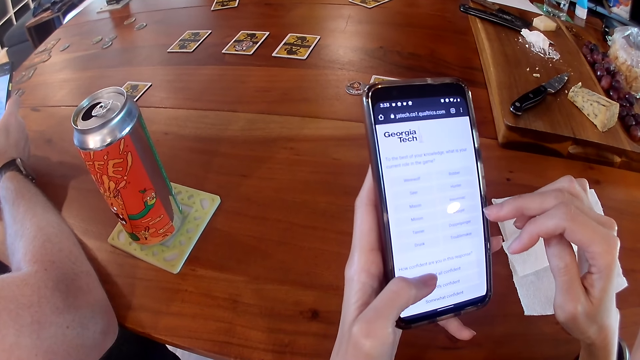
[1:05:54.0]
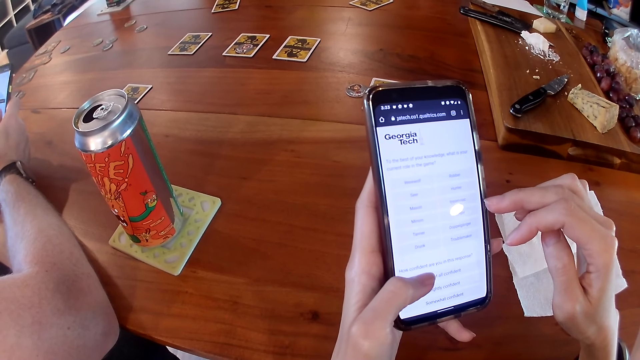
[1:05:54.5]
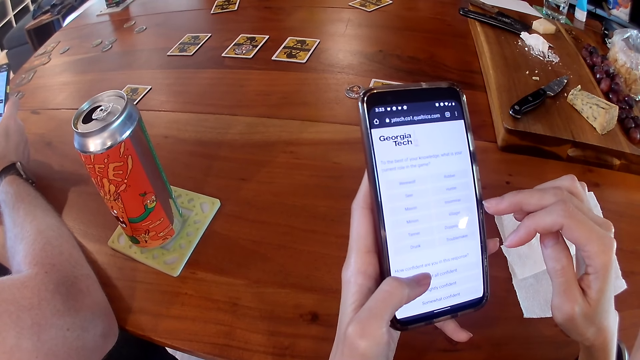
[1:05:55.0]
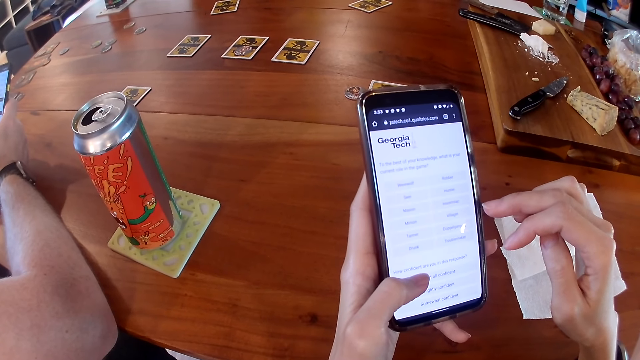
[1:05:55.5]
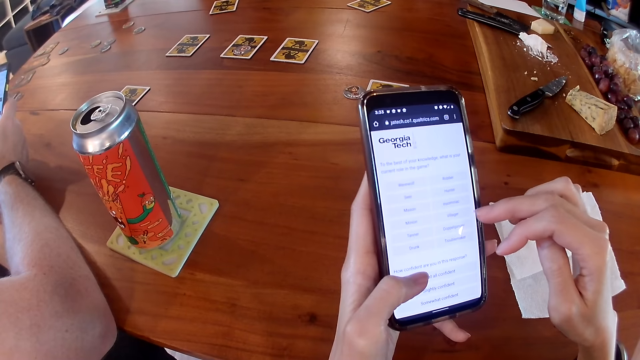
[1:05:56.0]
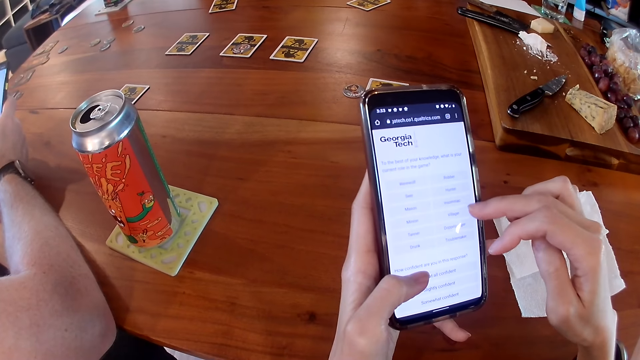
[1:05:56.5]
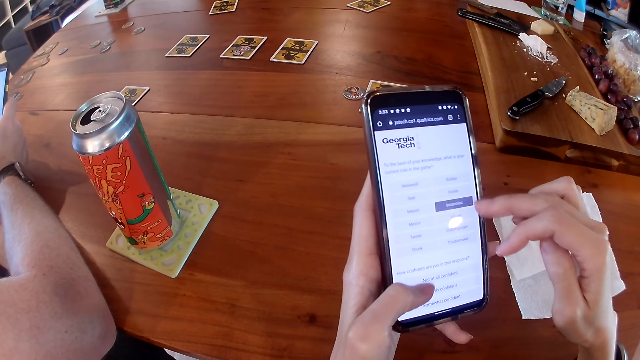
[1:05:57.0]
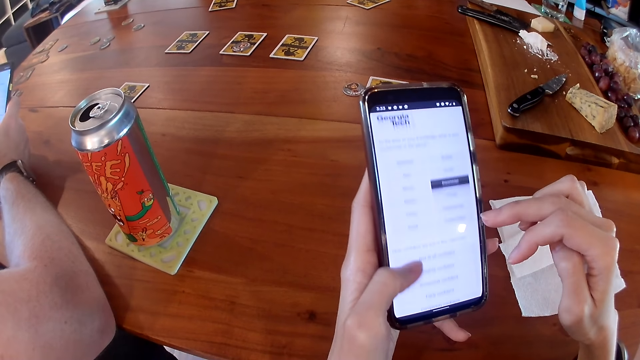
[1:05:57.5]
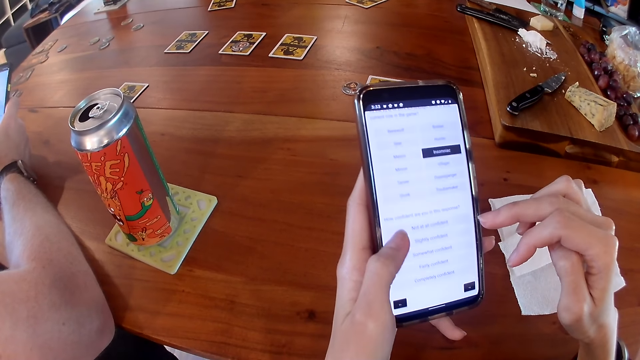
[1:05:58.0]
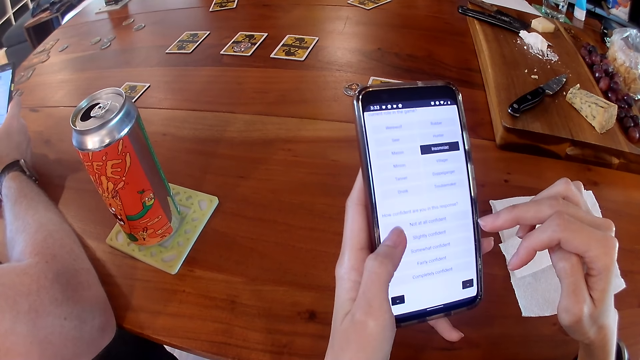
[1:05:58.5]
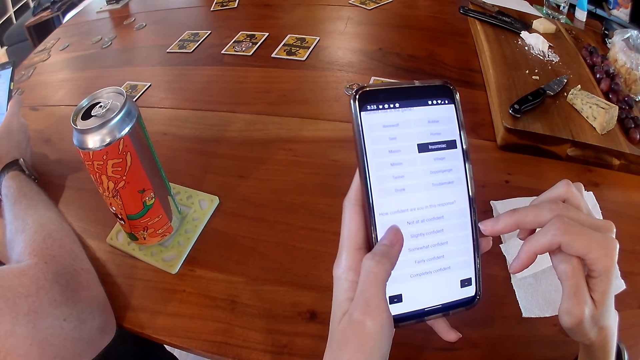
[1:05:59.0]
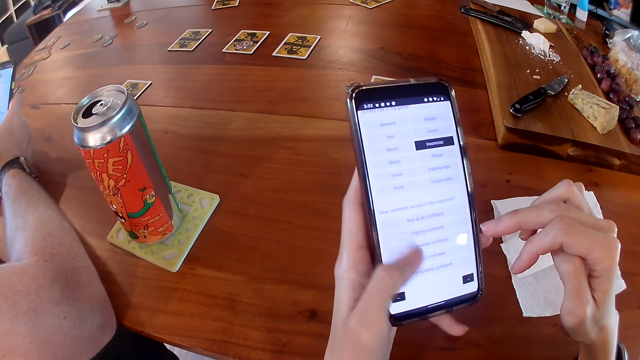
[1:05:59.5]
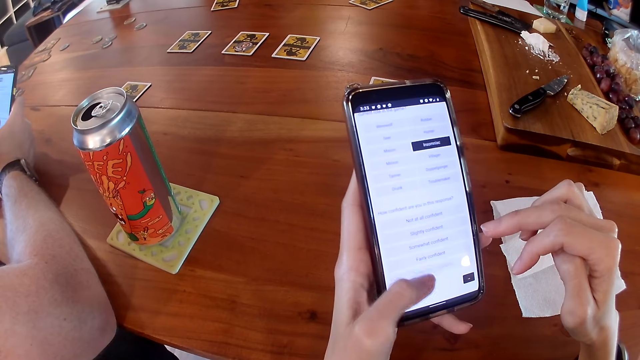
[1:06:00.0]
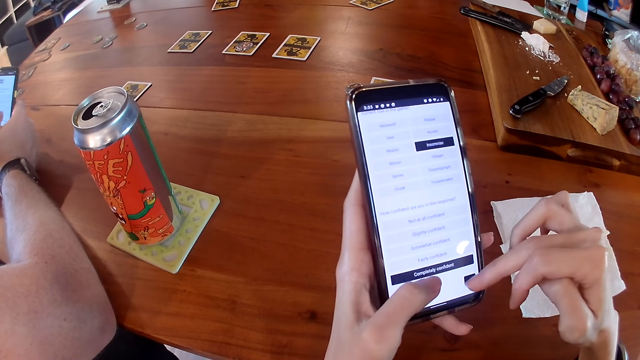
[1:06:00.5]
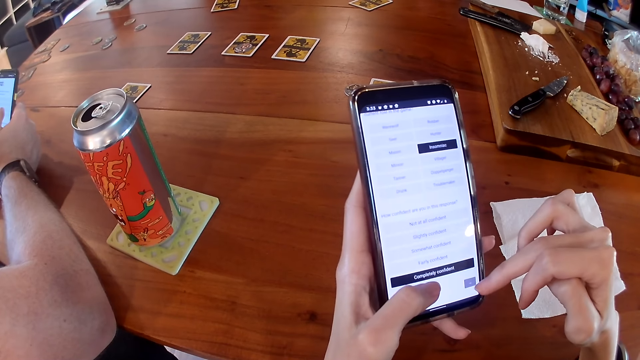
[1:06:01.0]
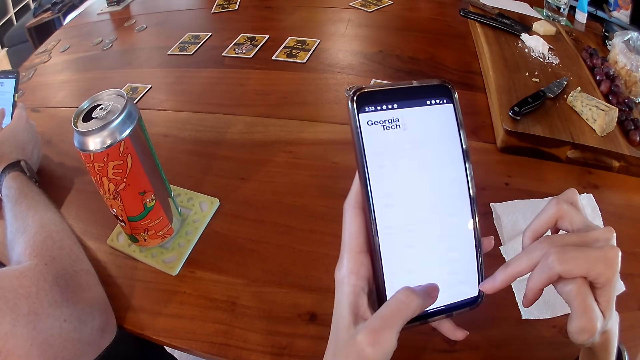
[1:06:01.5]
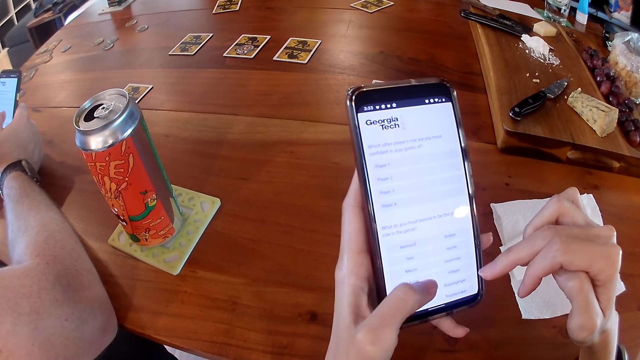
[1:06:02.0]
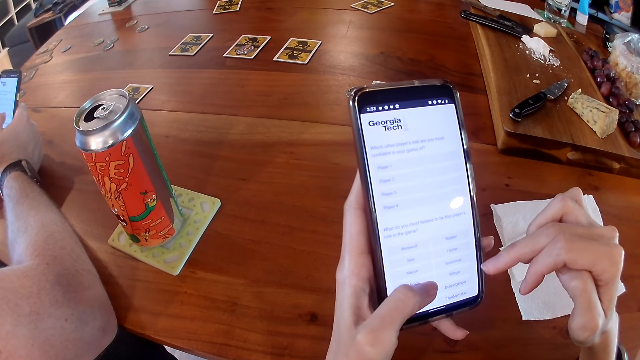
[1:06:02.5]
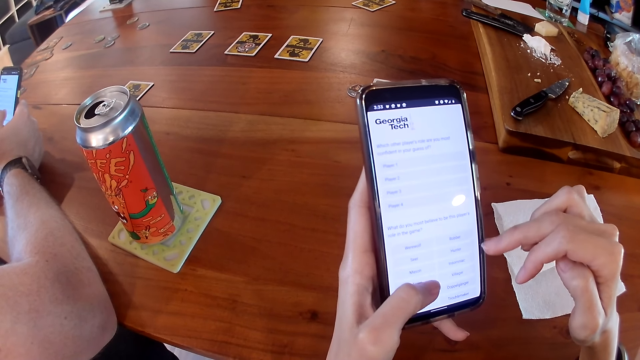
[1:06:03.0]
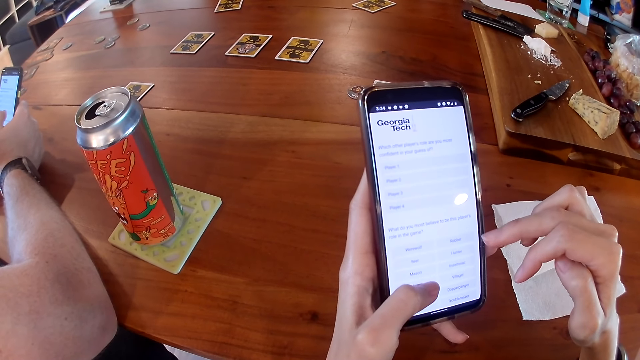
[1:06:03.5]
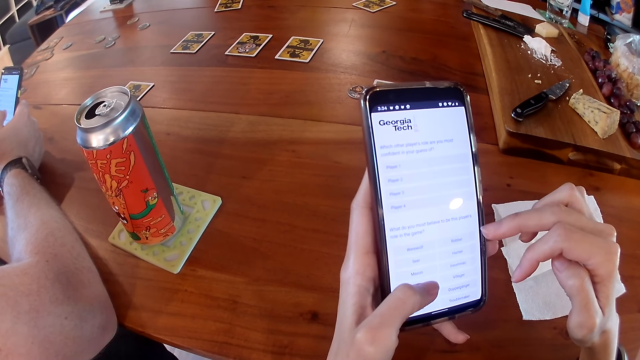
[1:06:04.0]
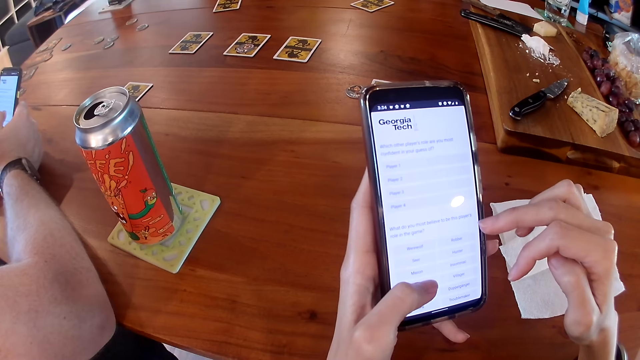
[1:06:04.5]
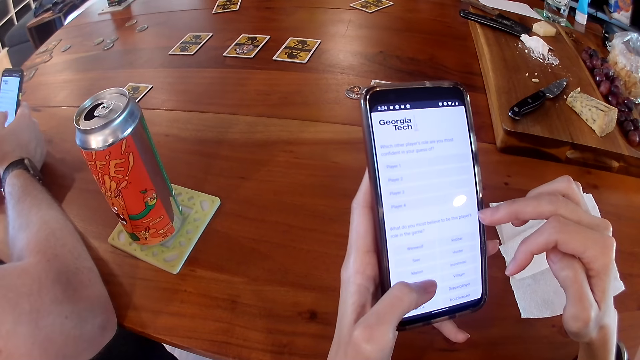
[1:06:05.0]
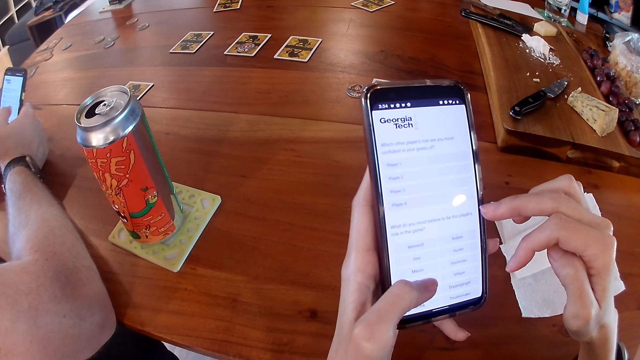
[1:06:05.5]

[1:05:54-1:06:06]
The camera wearer uses his phone.

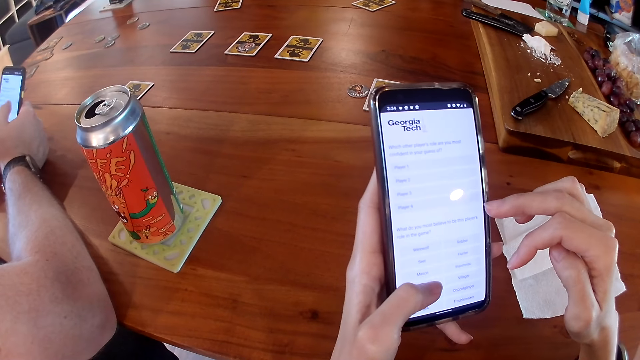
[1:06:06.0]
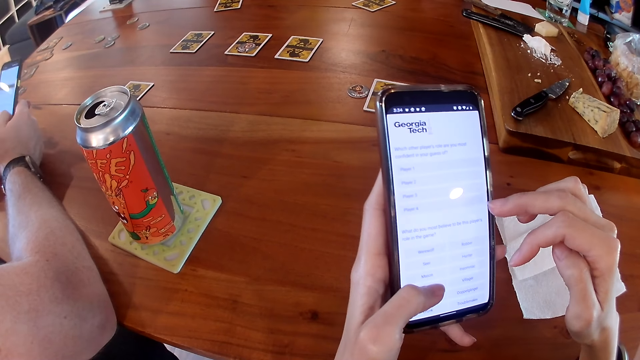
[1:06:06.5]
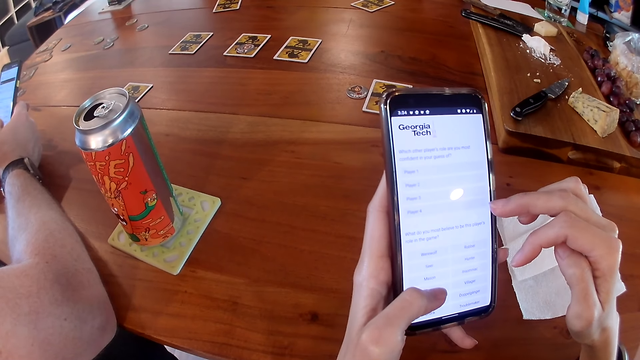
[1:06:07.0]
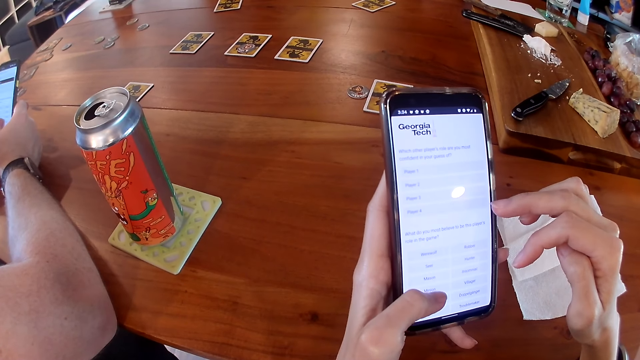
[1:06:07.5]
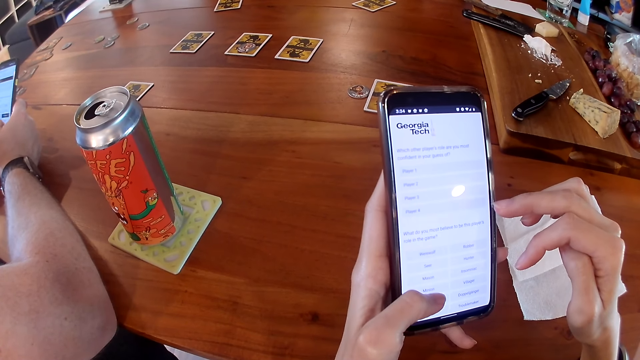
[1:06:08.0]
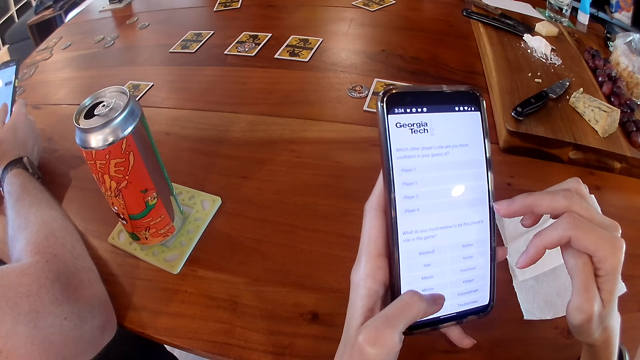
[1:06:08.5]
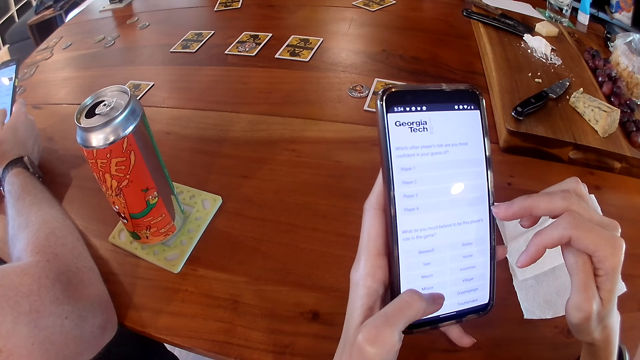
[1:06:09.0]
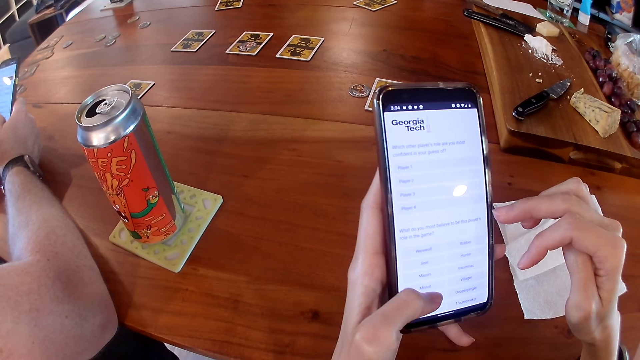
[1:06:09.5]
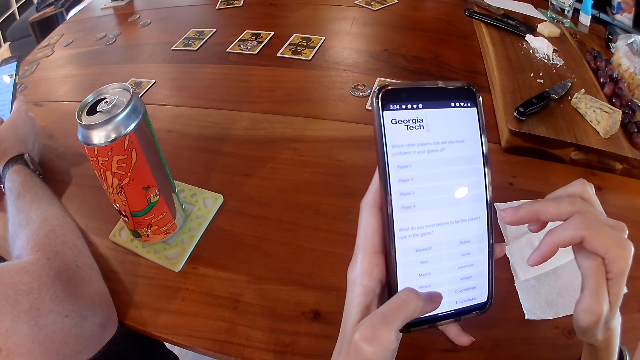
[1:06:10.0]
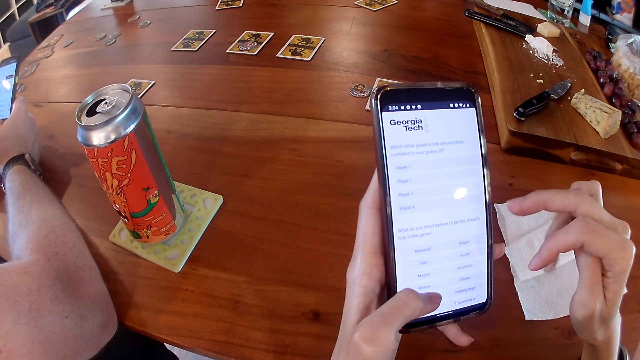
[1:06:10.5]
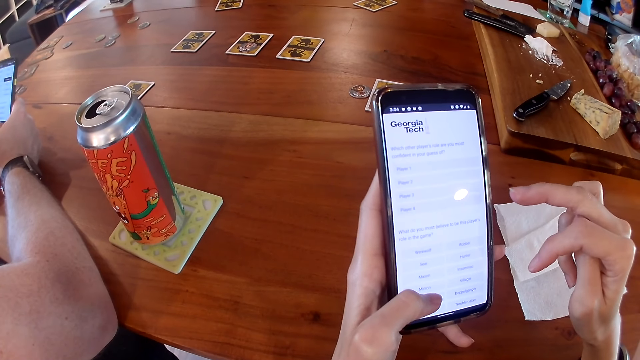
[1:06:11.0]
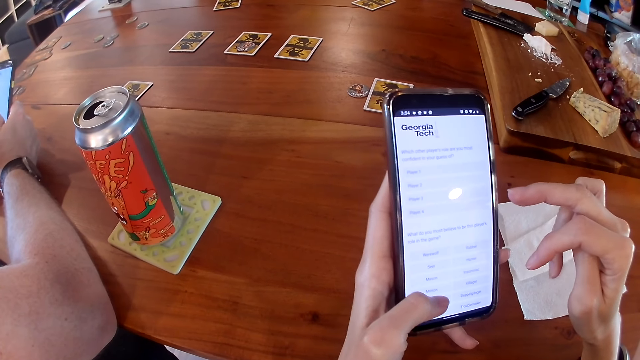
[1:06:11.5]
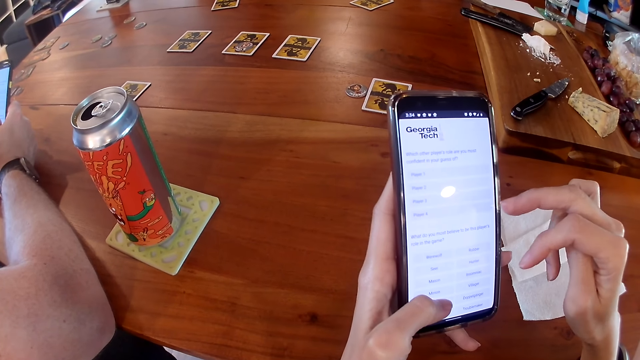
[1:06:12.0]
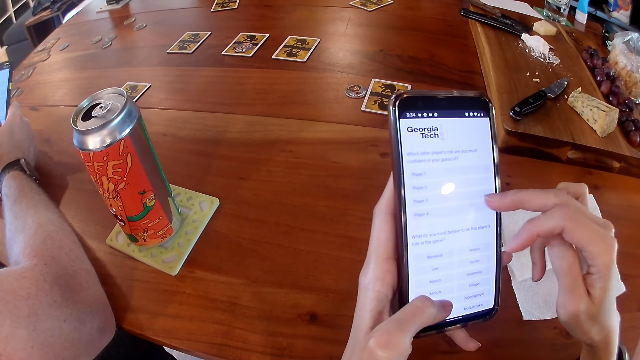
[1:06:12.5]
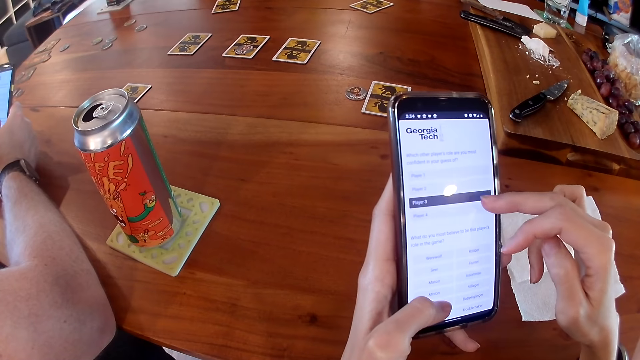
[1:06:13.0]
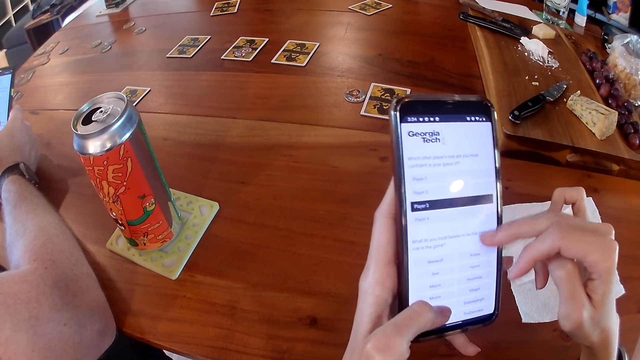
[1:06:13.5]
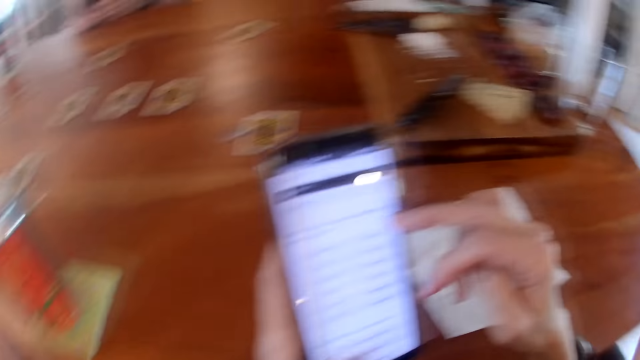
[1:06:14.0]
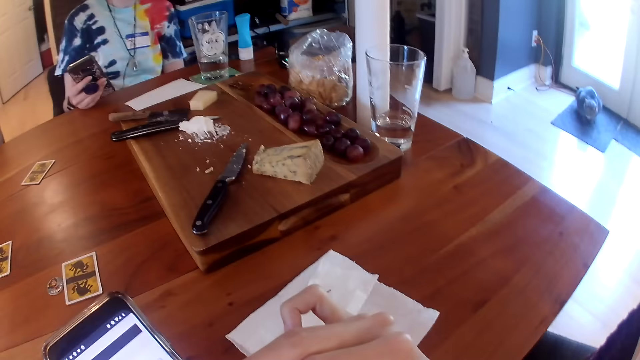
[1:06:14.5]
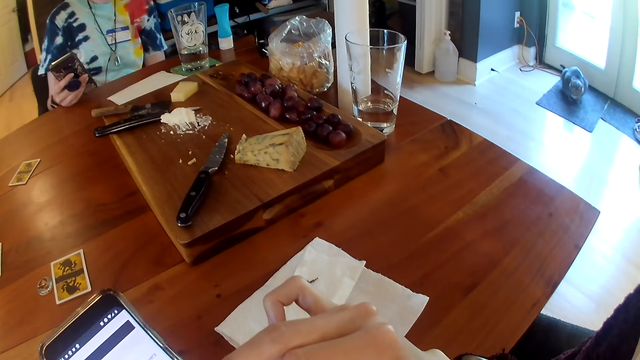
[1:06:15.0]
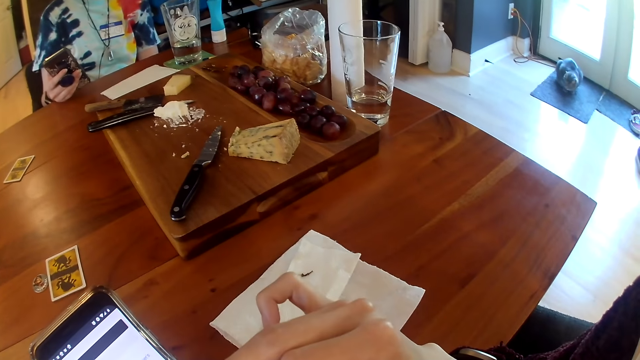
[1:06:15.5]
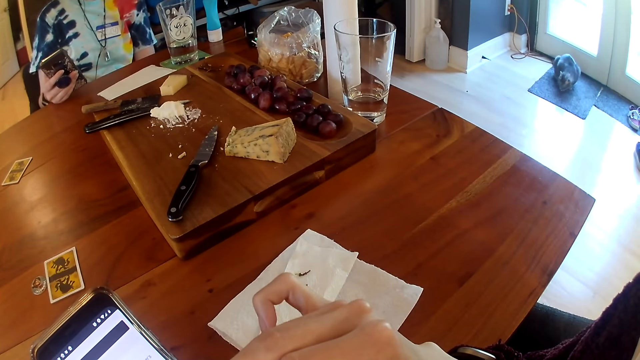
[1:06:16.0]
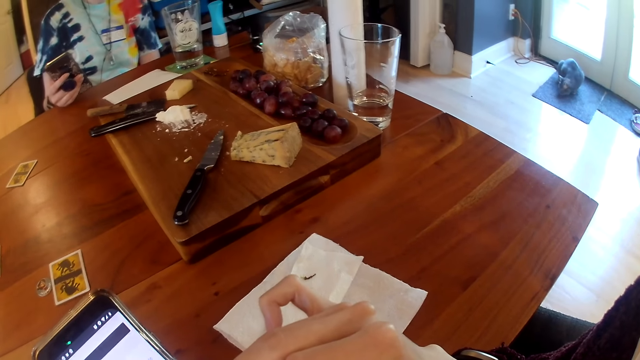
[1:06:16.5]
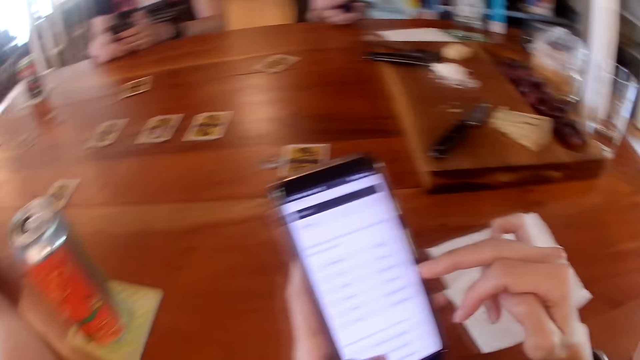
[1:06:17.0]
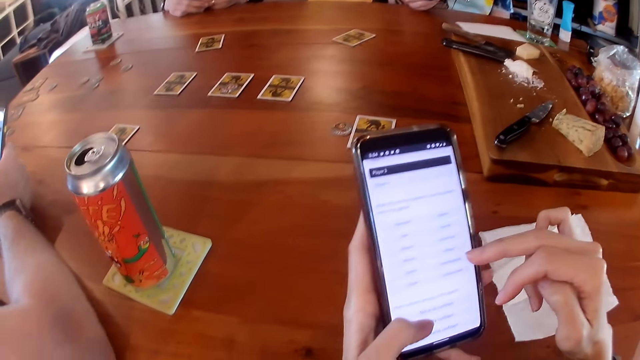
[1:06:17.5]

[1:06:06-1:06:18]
The camera wearer looks around the house. He uses his phone.
